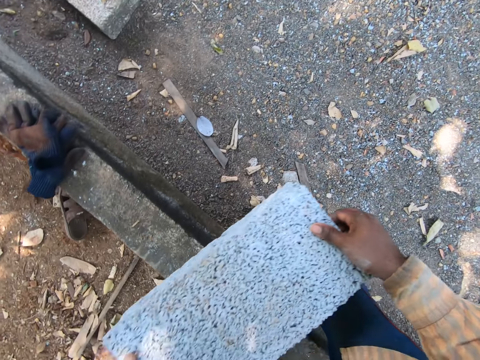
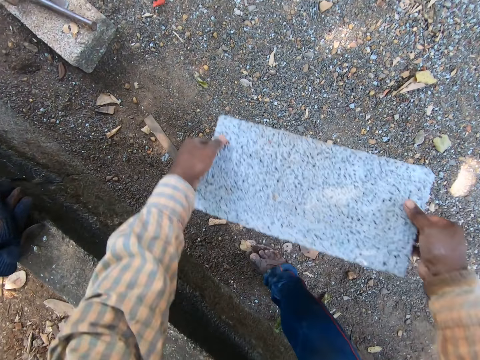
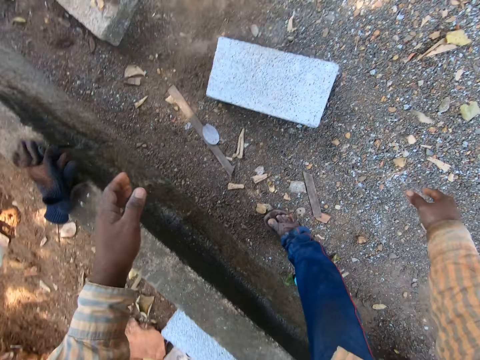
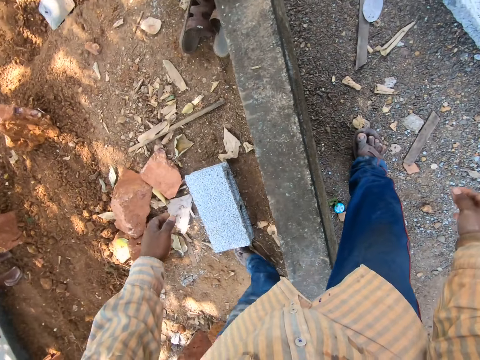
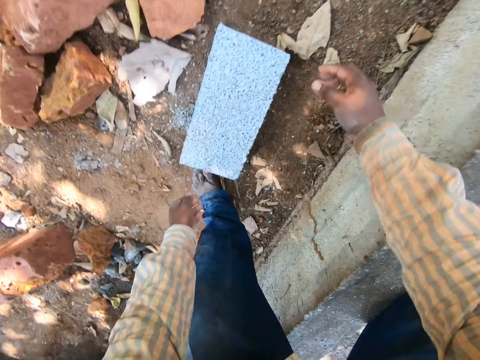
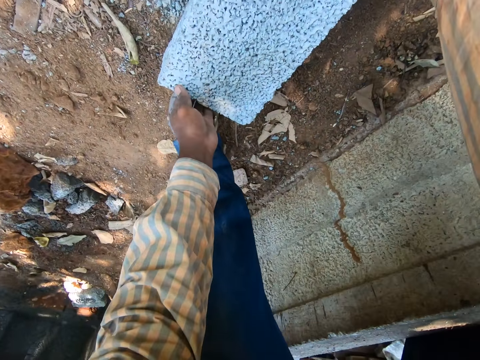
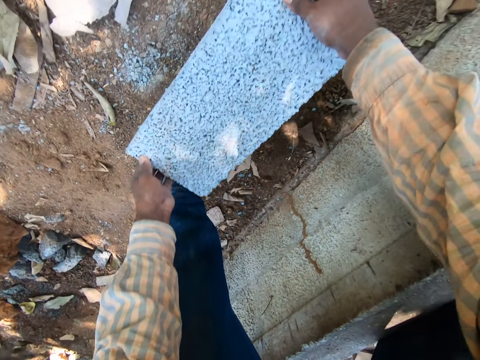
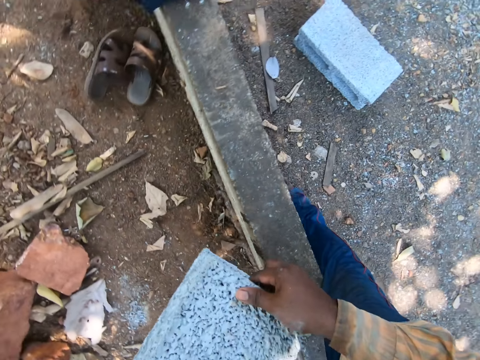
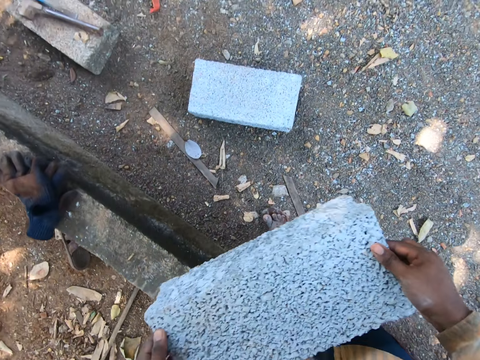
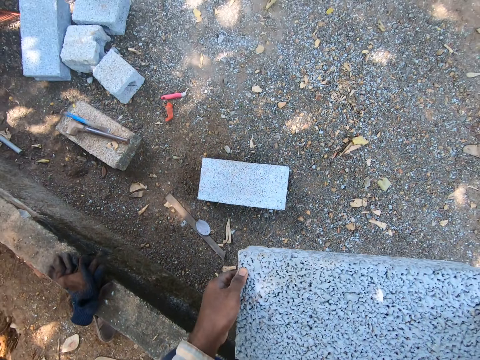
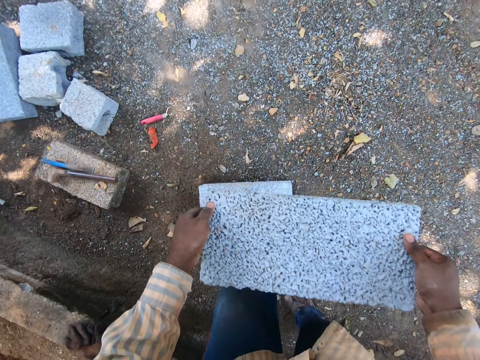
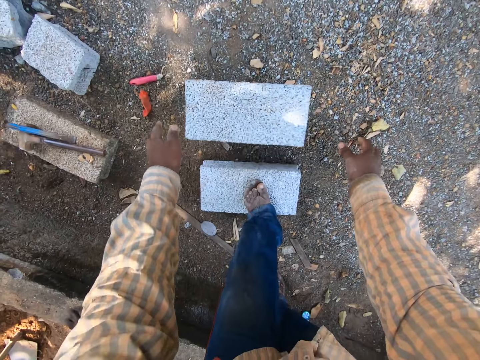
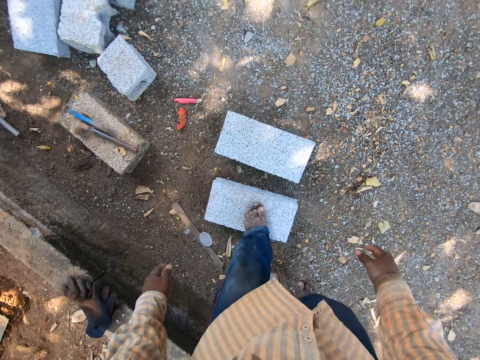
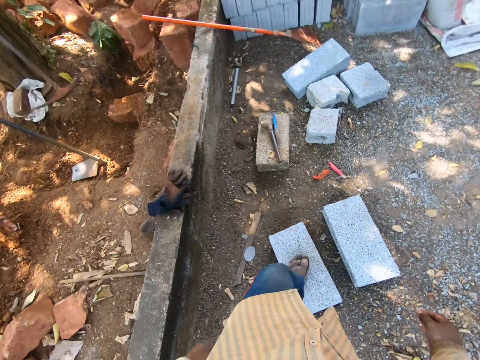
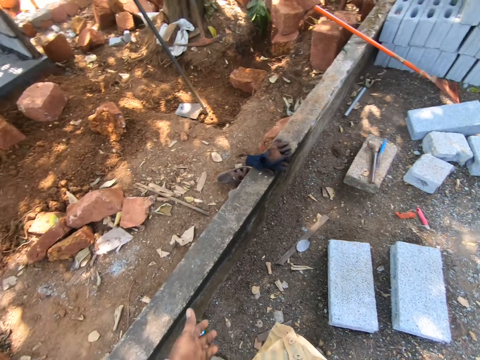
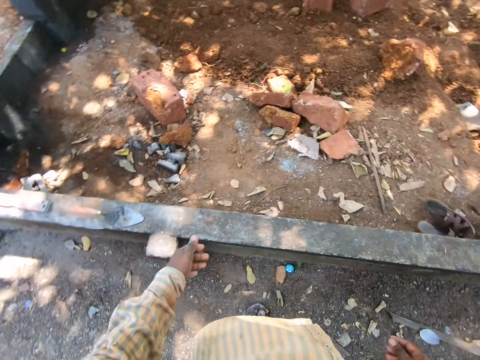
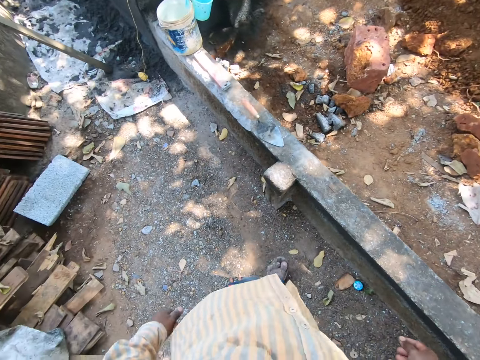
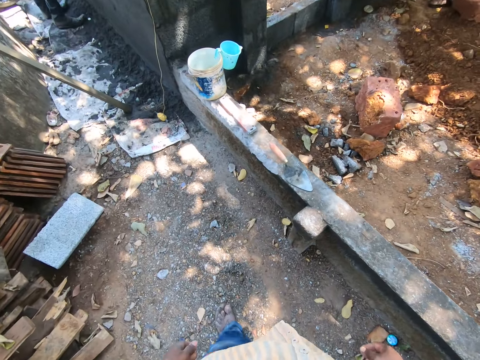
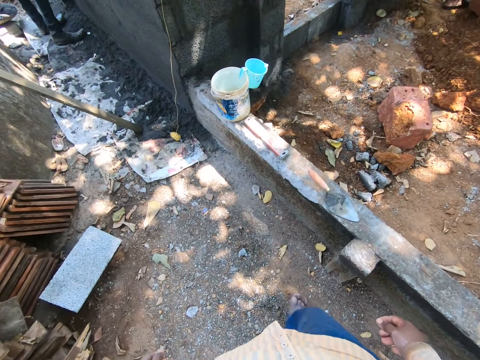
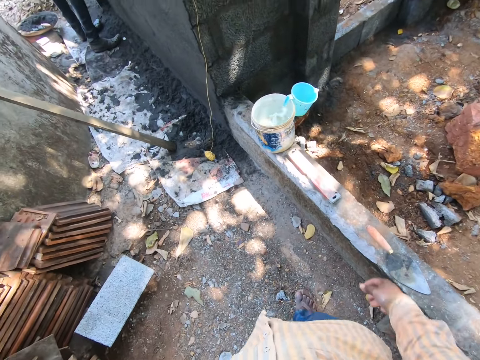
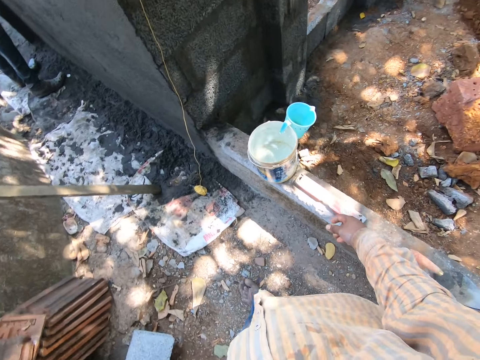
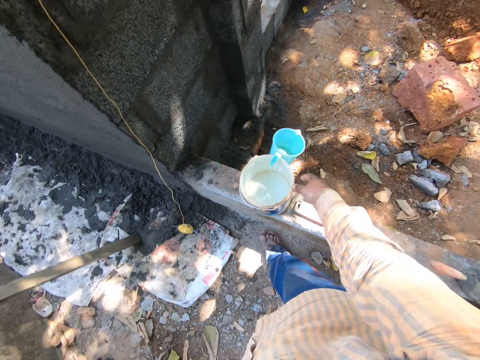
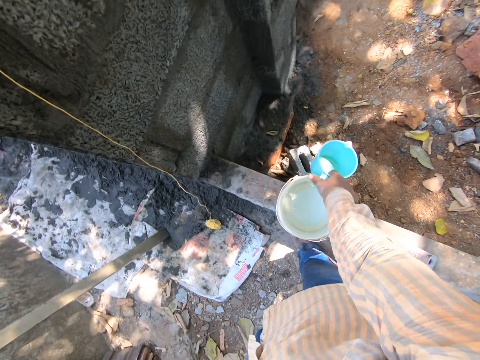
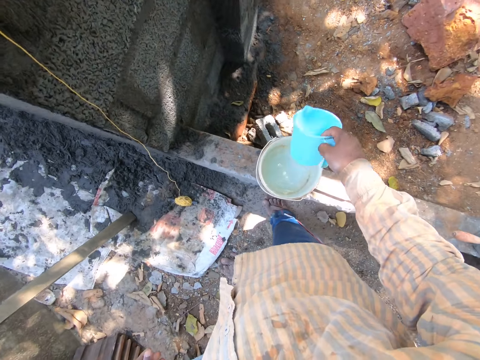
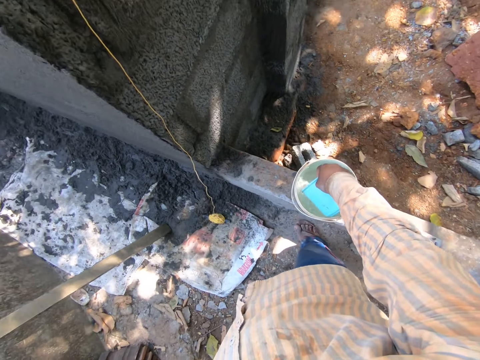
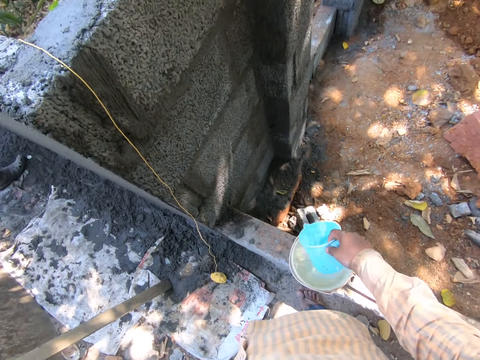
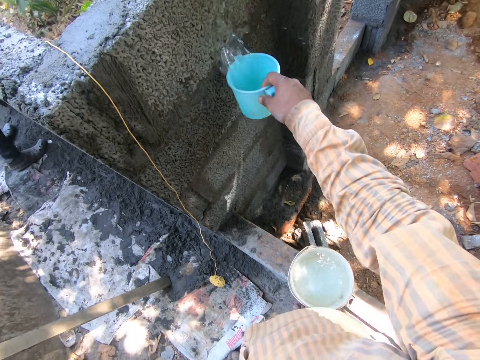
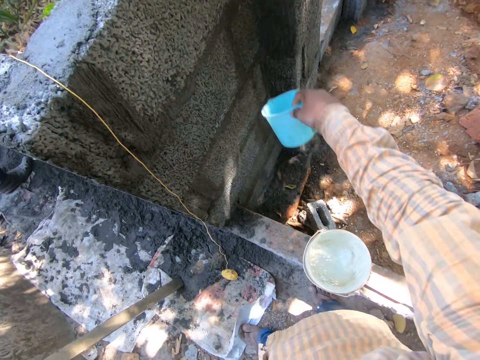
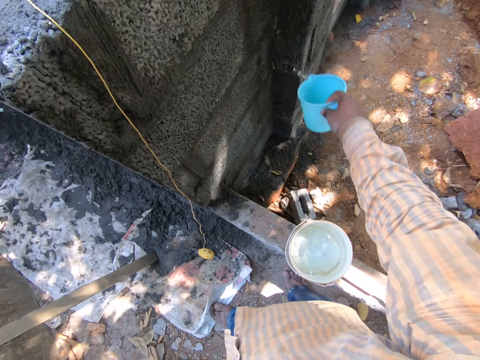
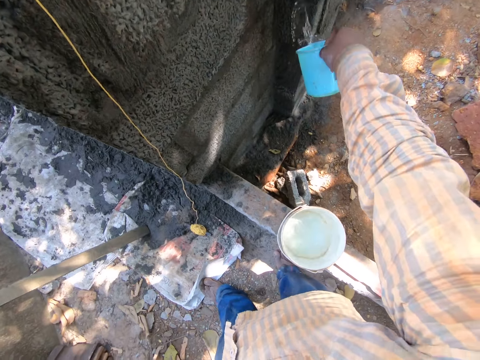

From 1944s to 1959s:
The camera wearer drops the block on the ground with his hands. He picks up a block from the ground with his hands. He drops the block on the ground with his hands. He picks up the cup from the bucket of water with his right hand. He scoops water from the bucket of water with the cup in his right hand. He waters the construction. He pours the water on the wall with the cup in his right hand.

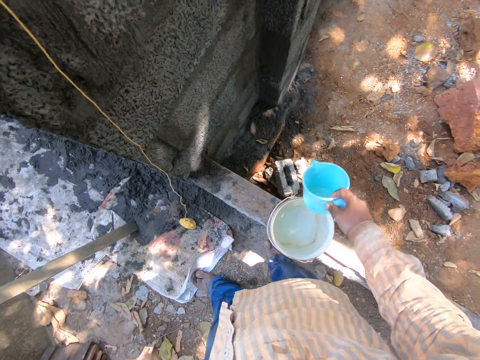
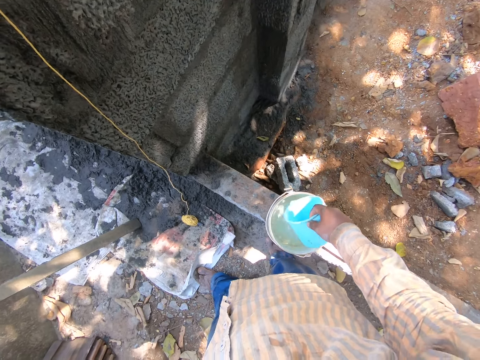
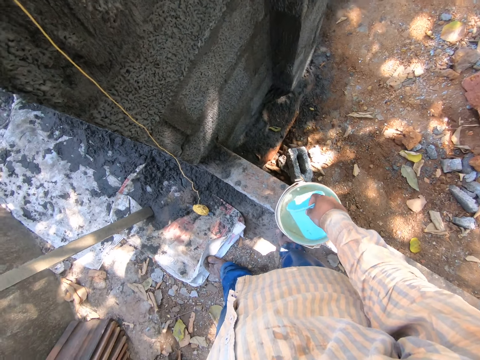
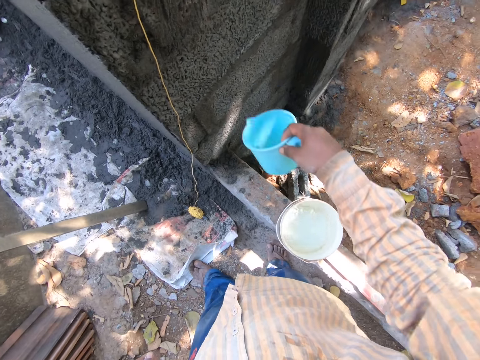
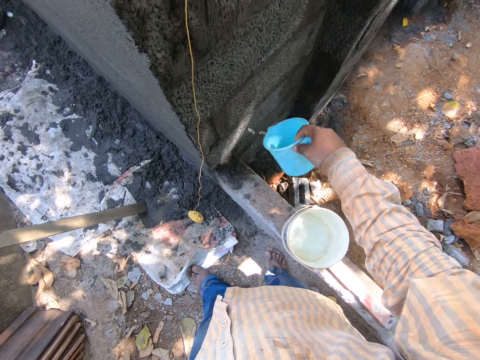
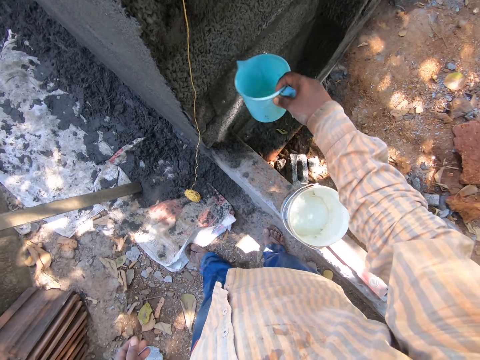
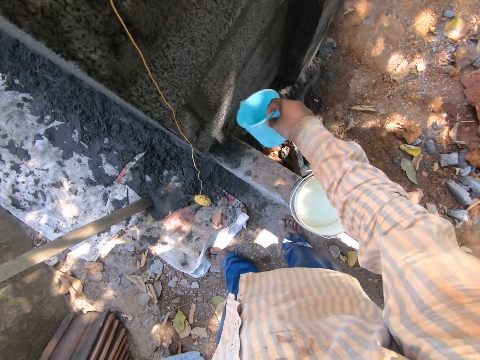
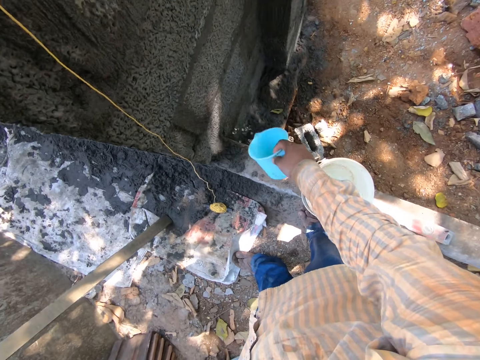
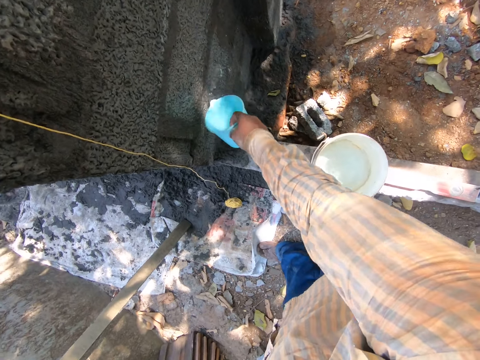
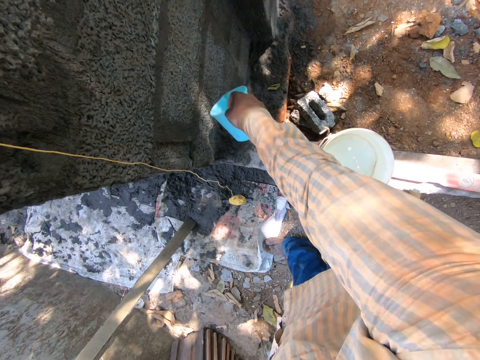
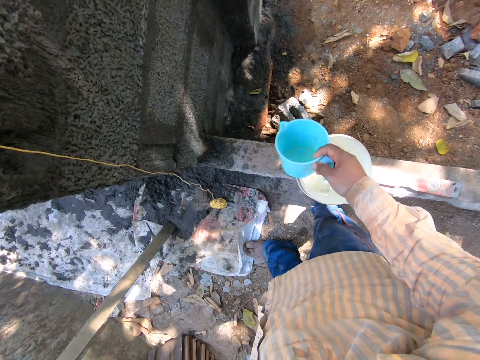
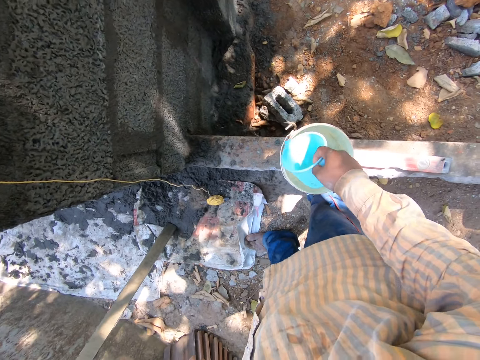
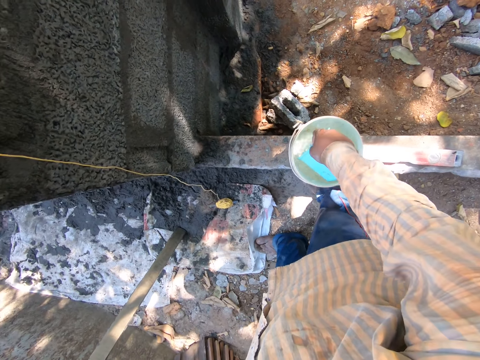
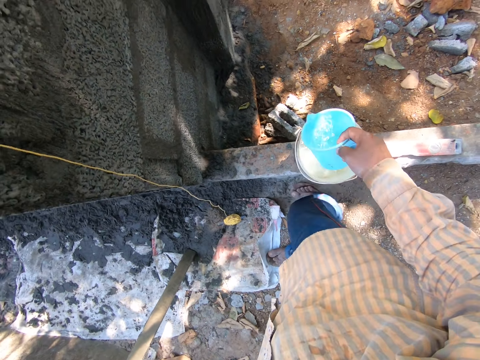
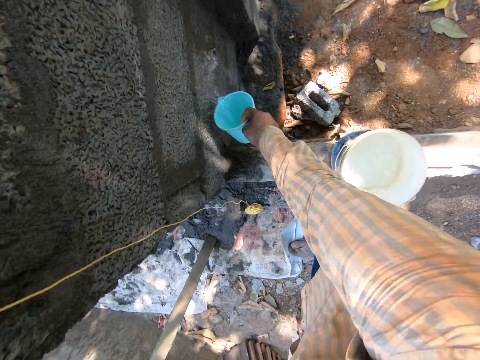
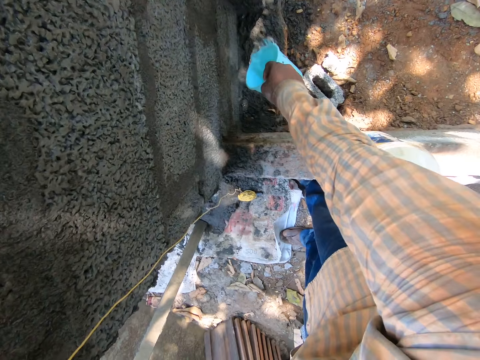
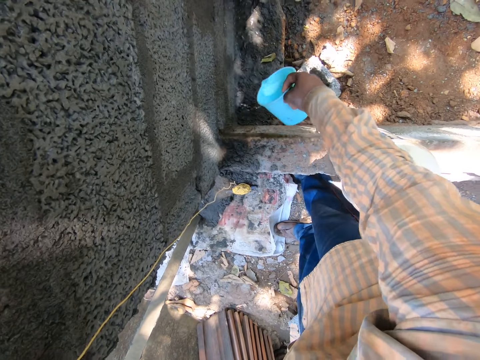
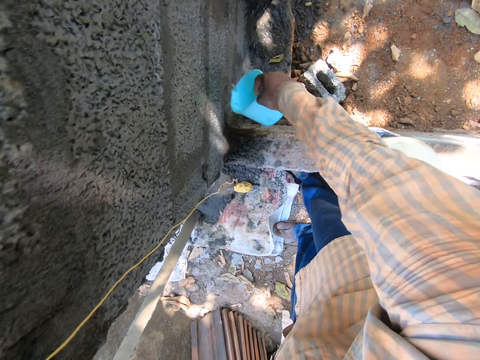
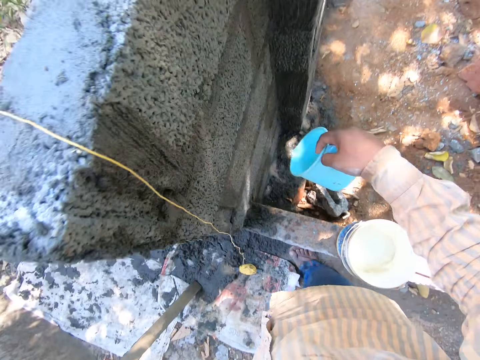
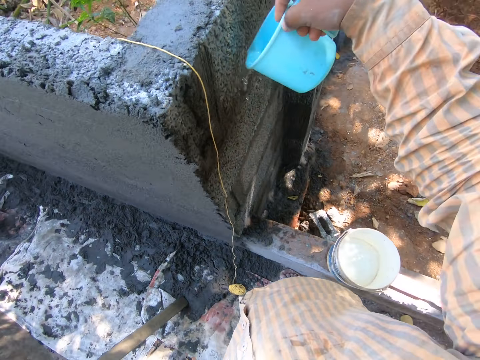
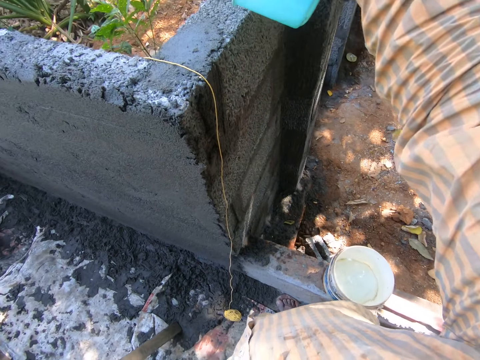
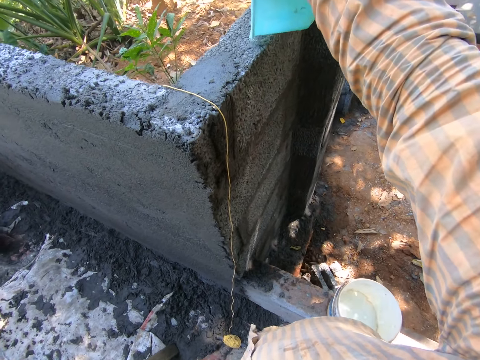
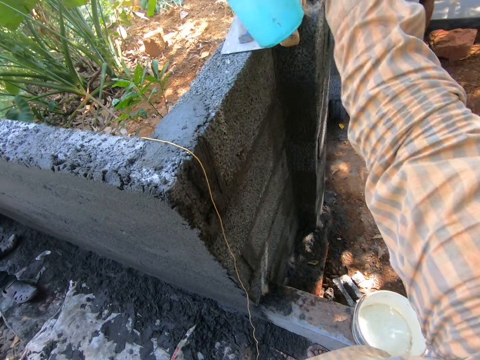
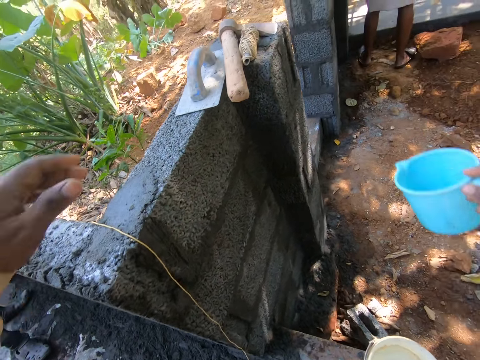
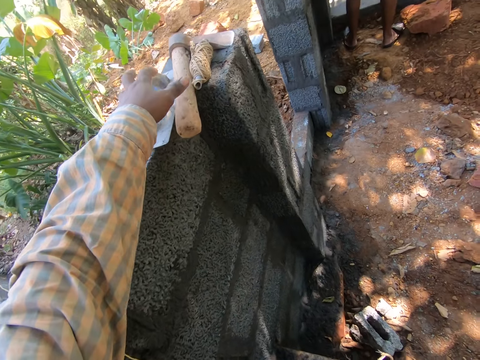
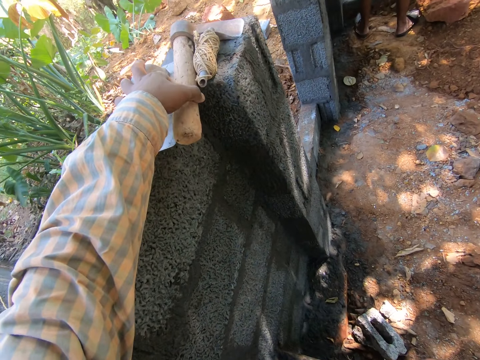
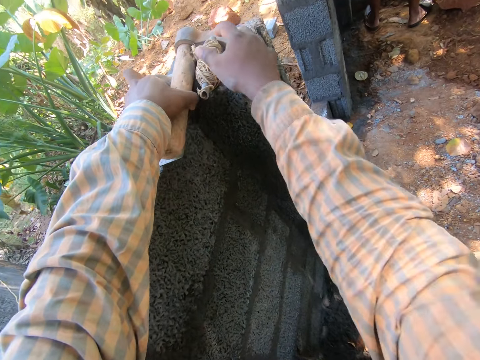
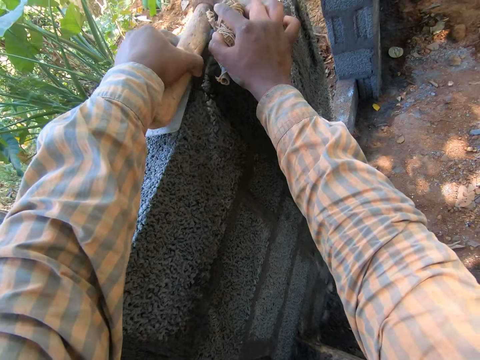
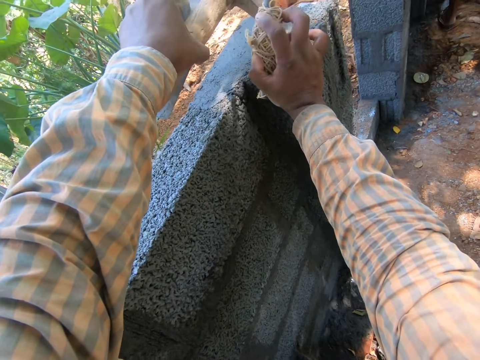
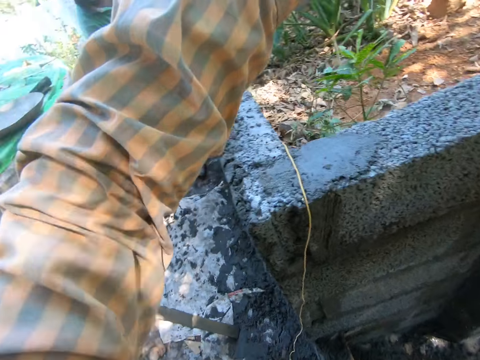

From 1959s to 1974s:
The camera wearer scoops water from the bucket of water with the cup in his right hand. He pours the water on the wall with the cup in his right hand. He scoops water from the bucket of water with the cup in his right hand. He pours the water on the wall with the cup in his right hand. He picks up a plastering trowel and an axe from the wall with his left hand. He moves a rope, moves the axe and moves a float. He picks up a brick line from the wall with his right hand.
